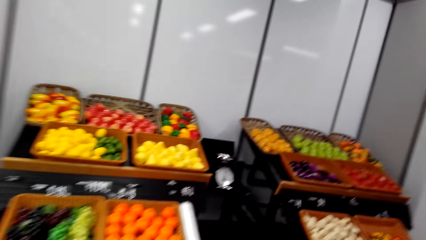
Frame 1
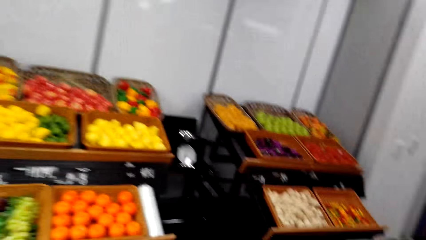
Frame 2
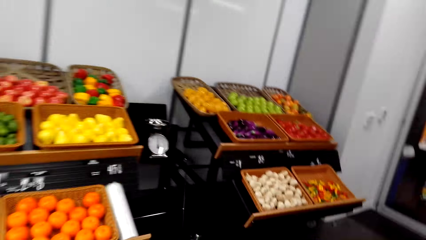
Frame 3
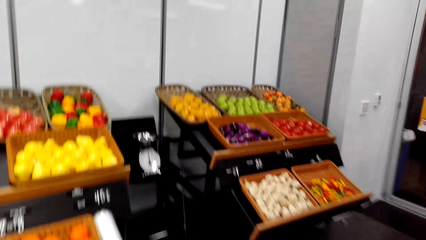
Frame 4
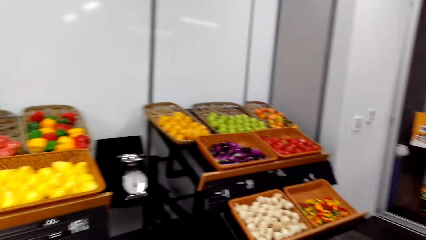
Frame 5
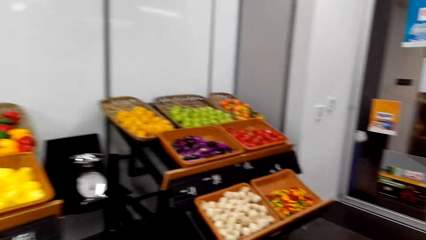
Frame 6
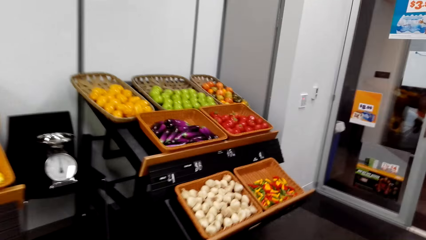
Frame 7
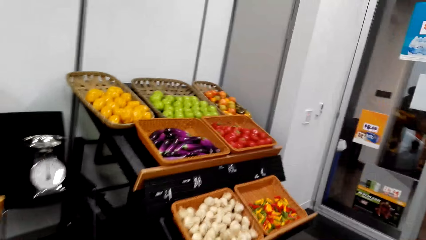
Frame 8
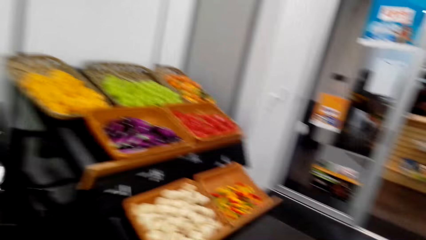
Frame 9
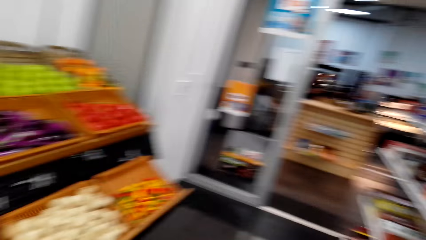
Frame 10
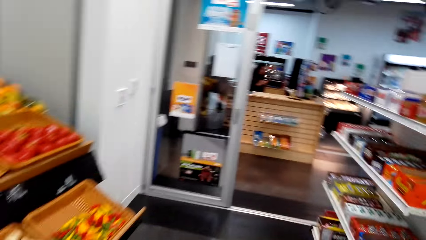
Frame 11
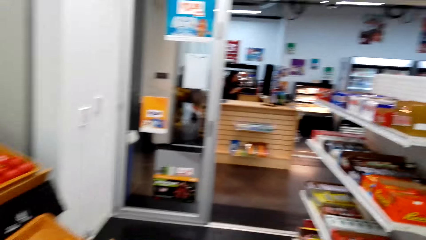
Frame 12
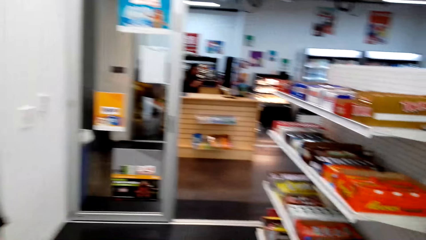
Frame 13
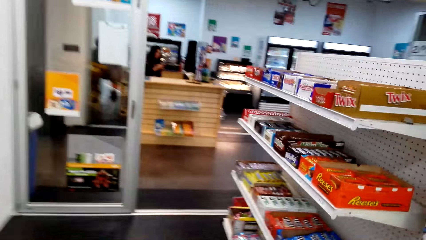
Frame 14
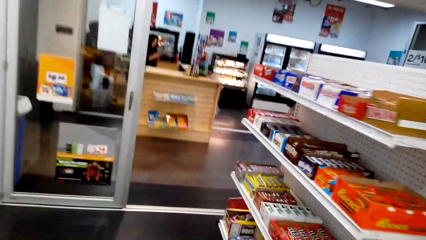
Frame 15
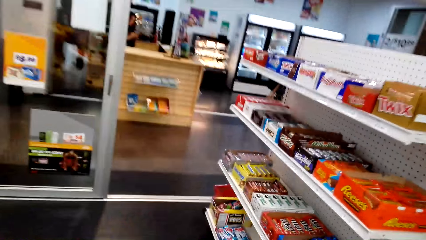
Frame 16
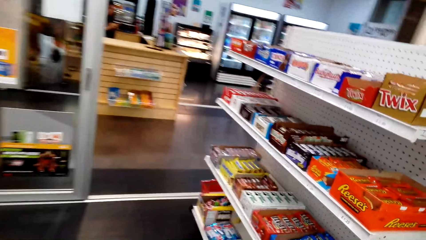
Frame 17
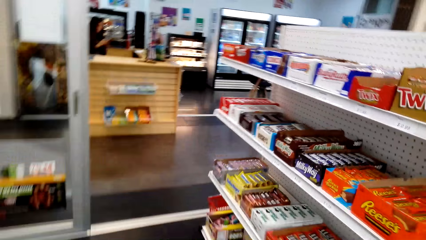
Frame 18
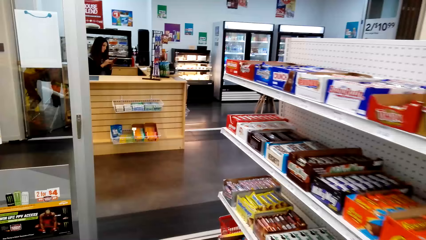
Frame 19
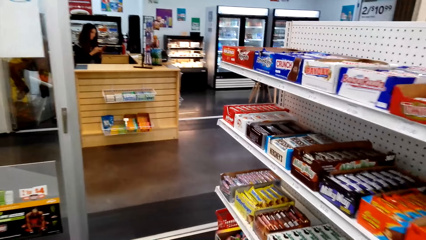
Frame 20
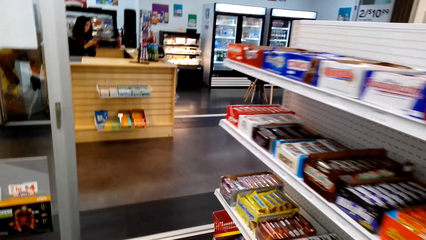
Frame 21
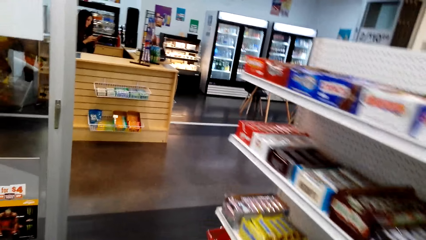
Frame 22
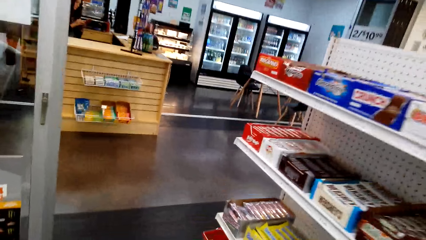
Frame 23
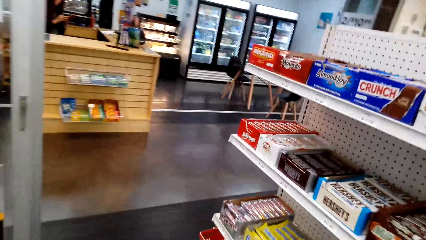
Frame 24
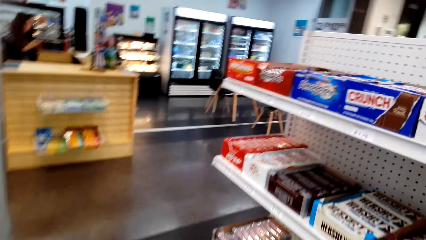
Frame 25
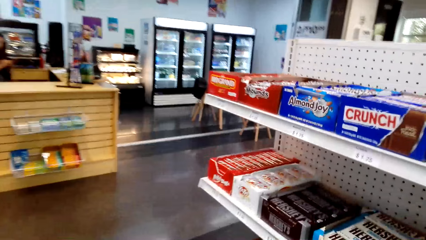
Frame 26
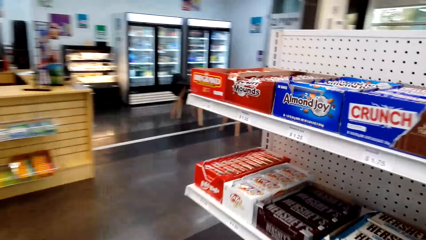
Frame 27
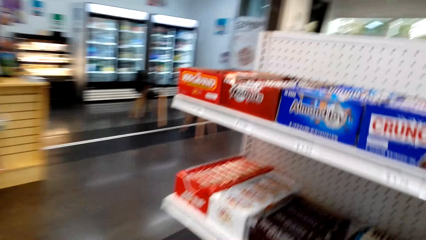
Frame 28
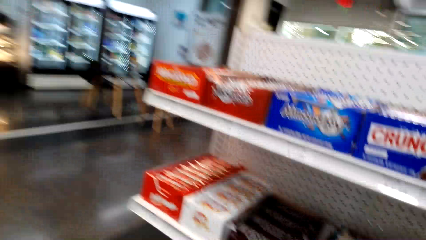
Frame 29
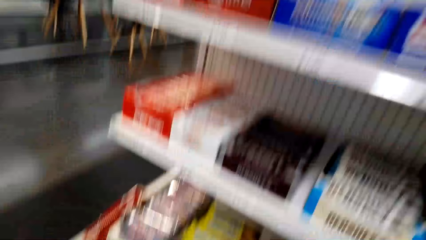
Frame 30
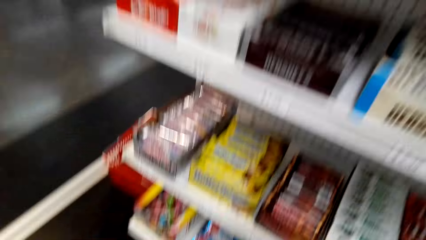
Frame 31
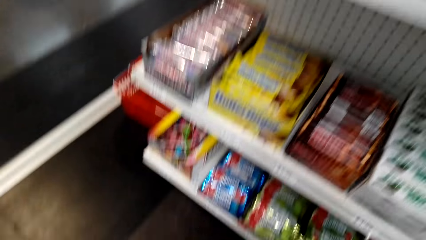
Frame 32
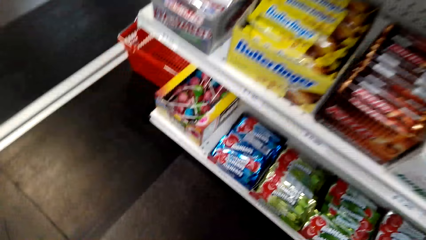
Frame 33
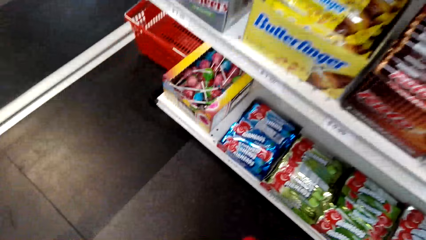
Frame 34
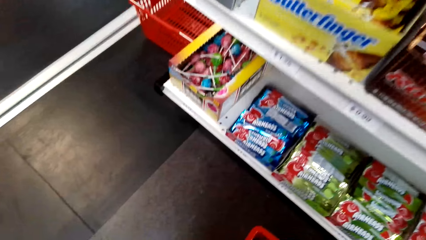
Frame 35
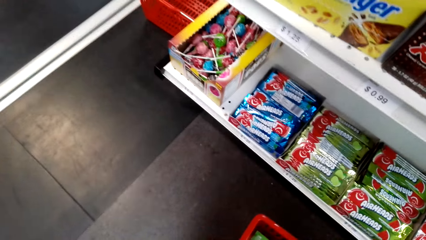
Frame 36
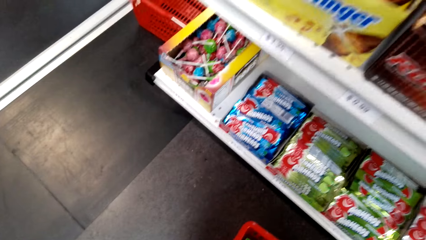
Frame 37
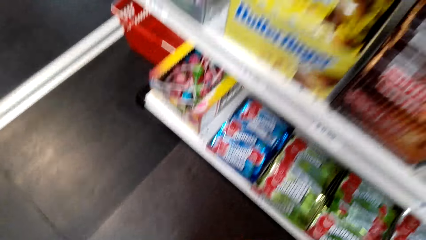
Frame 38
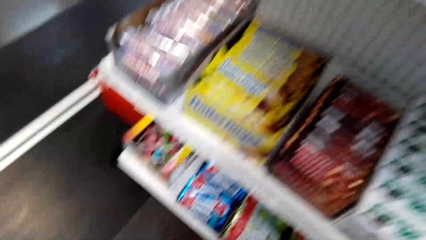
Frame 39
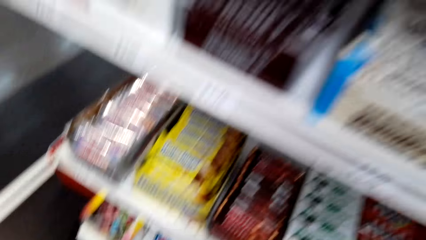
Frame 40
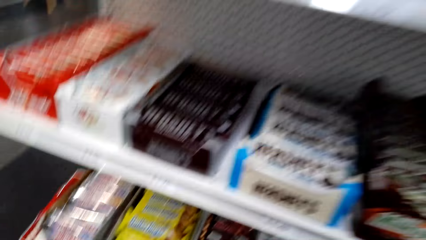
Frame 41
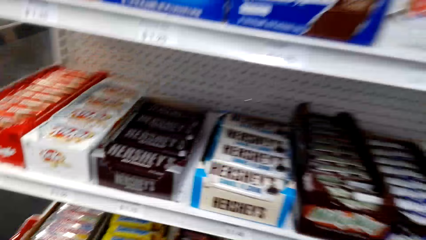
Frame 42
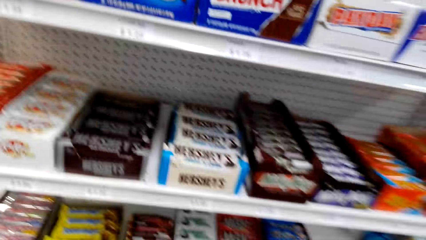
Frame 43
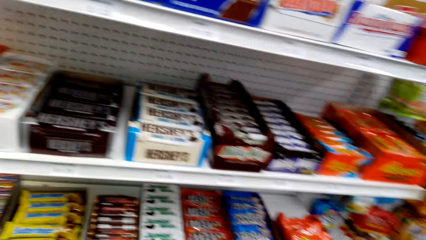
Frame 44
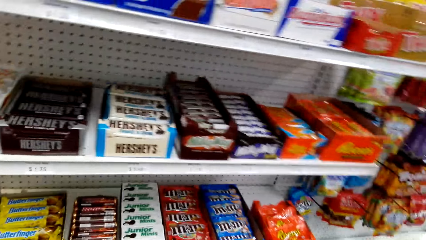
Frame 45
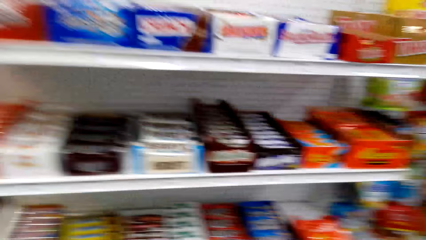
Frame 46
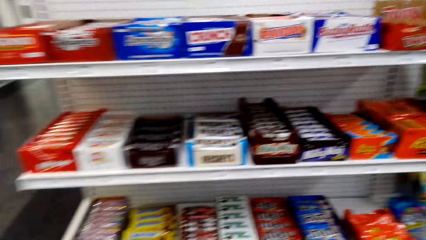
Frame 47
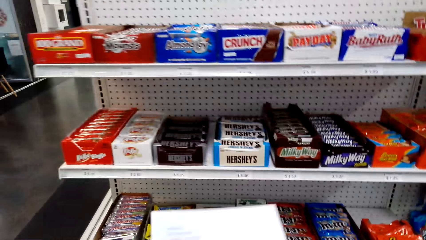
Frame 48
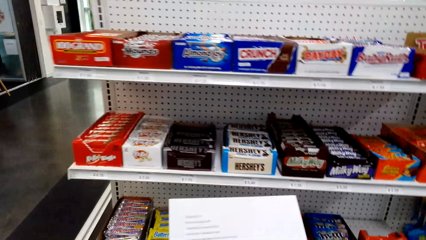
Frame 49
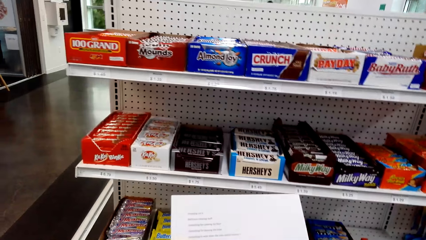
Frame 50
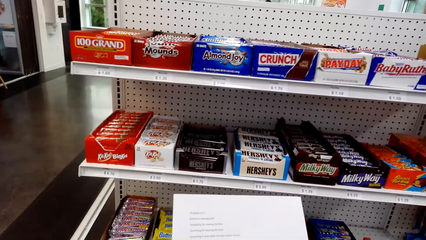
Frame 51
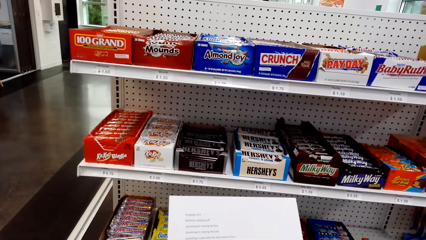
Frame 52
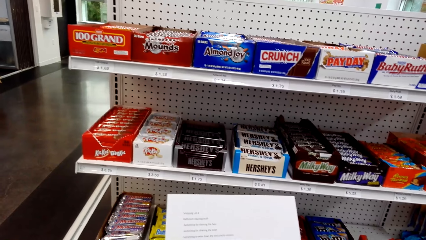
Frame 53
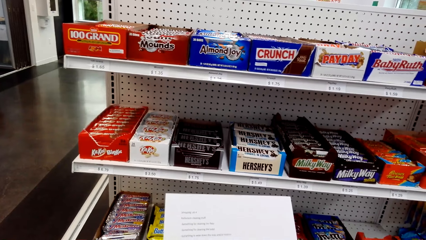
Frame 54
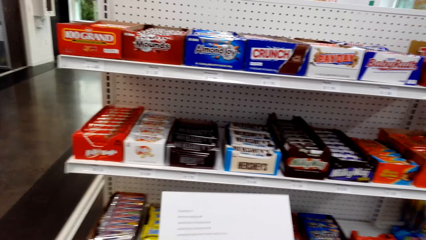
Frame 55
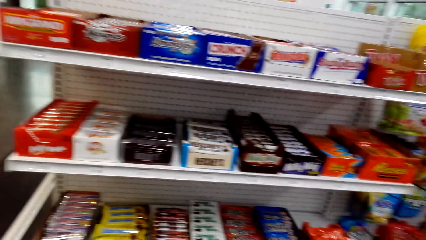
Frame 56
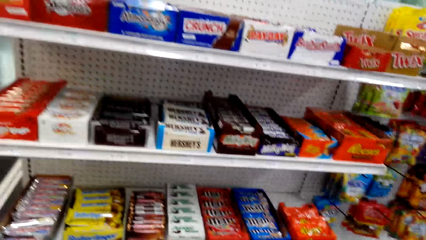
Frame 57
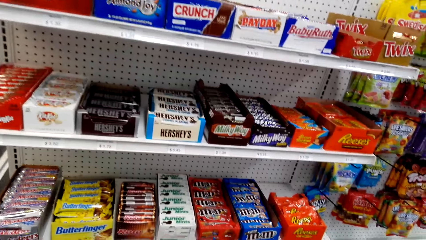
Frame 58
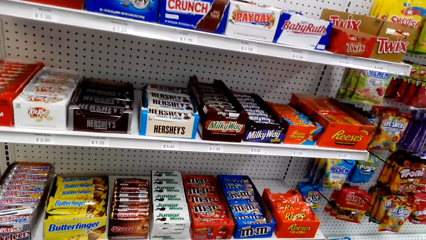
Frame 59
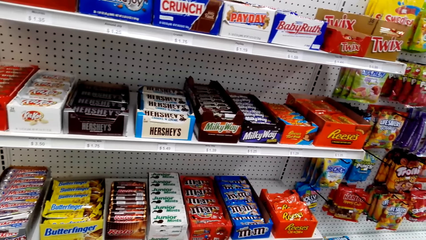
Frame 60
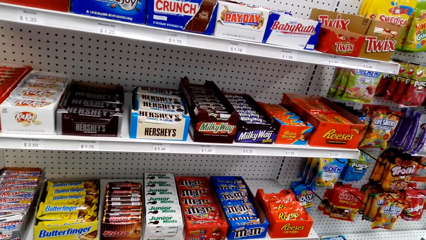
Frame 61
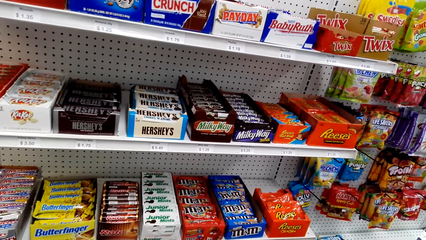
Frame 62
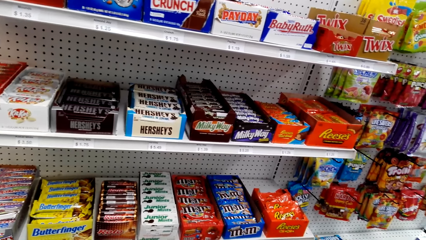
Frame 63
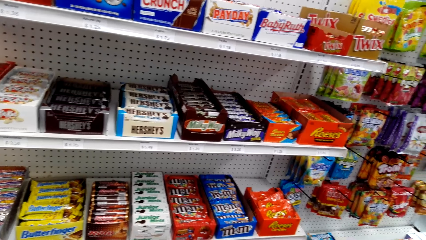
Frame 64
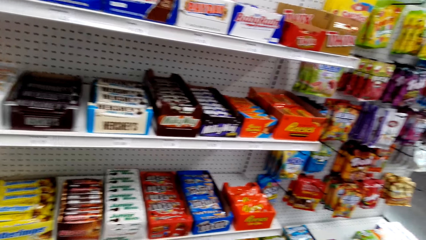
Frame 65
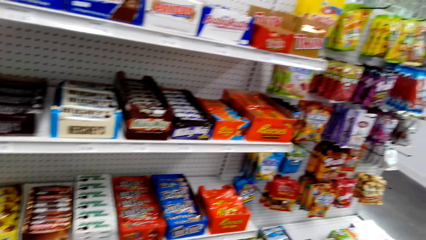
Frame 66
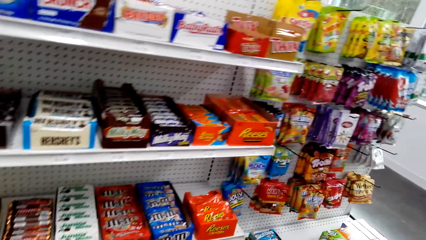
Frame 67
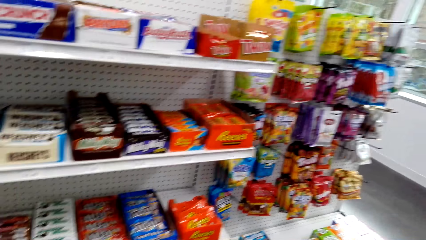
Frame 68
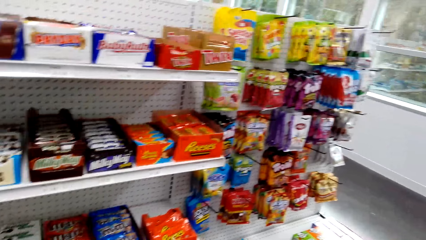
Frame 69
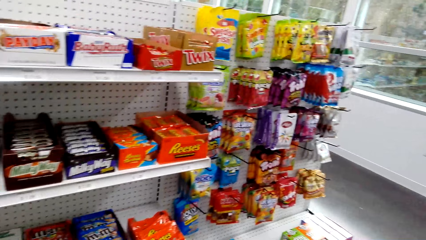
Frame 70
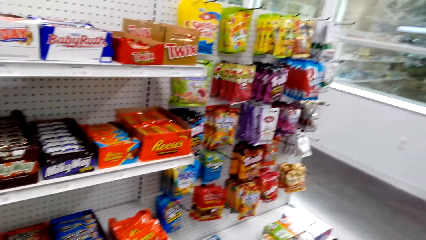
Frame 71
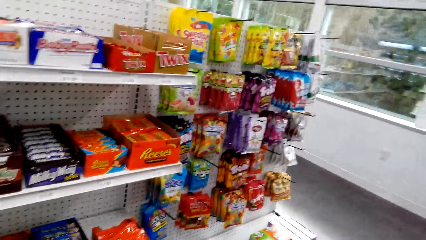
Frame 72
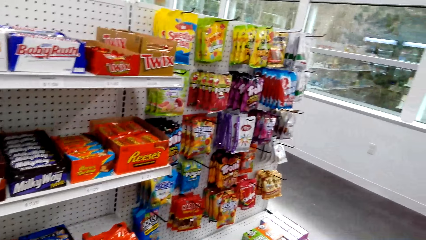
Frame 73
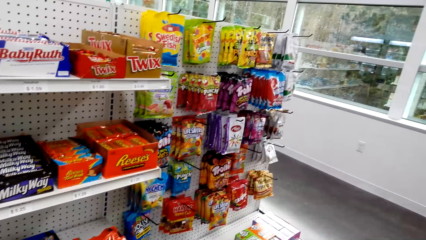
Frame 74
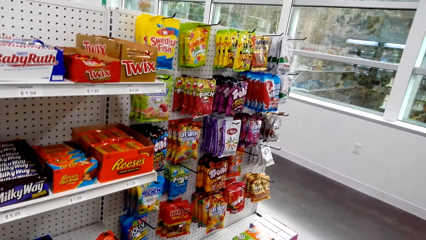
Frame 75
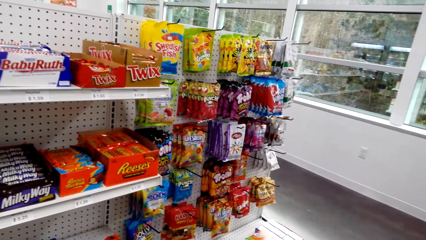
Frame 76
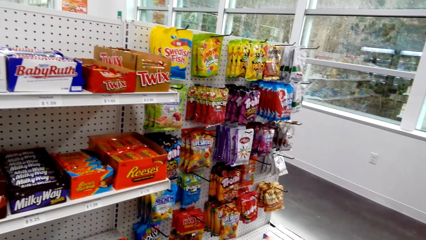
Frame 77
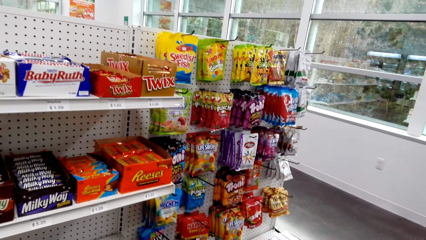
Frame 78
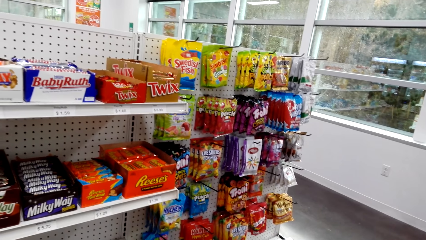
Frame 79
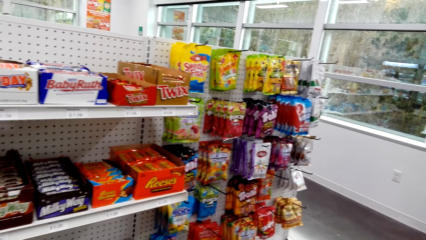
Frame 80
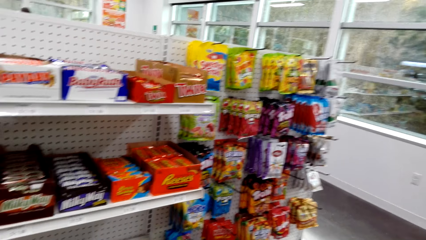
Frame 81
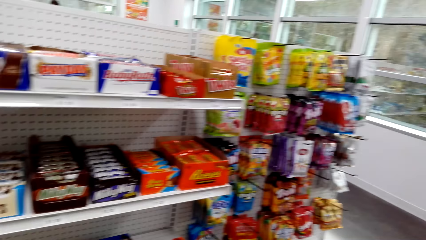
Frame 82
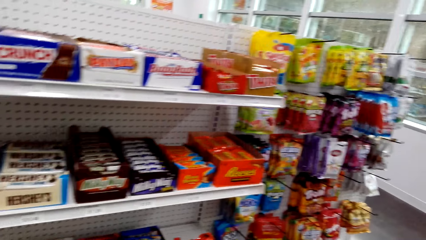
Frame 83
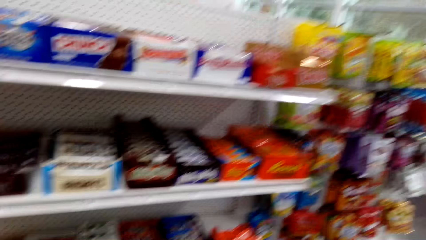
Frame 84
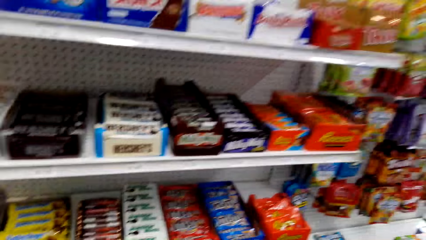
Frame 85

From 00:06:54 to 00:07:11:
The camera wearer puts the shopping basket on the floor. He looks at the sheet of paper. He holds the paper with his hands. He stands on the floor.
